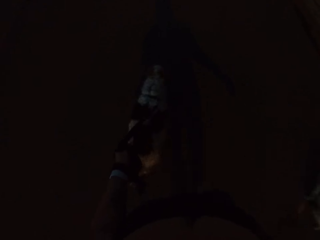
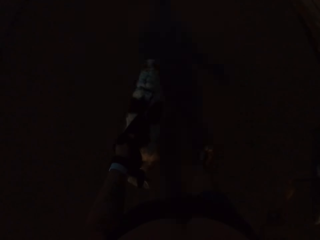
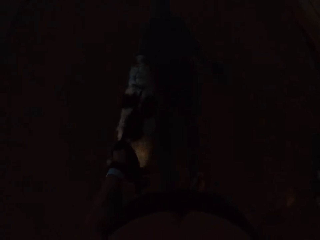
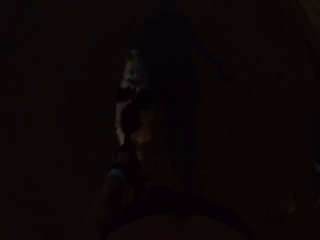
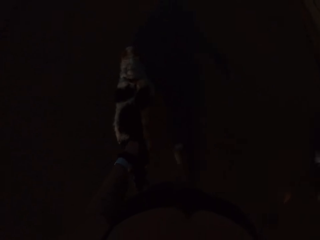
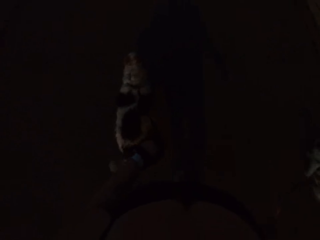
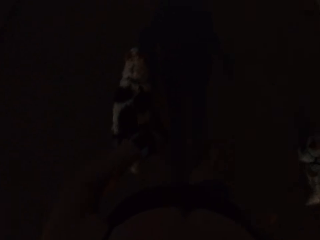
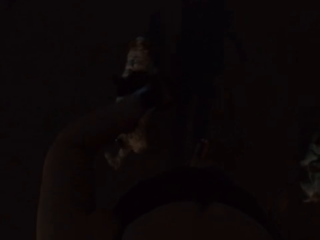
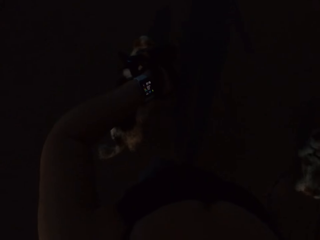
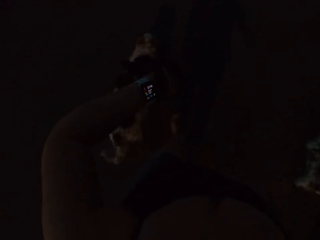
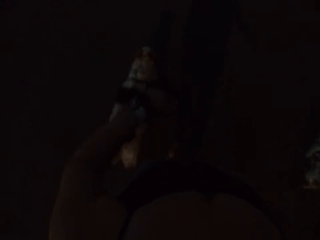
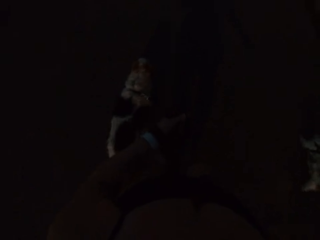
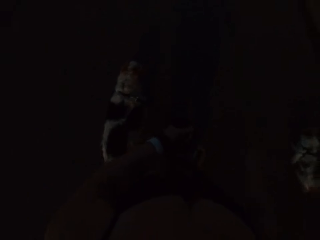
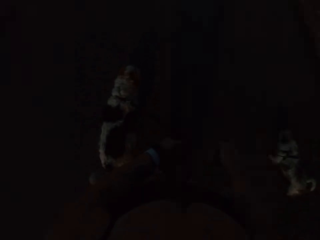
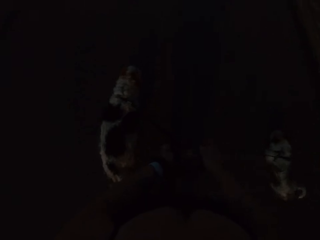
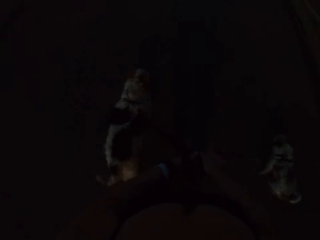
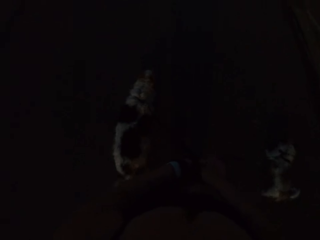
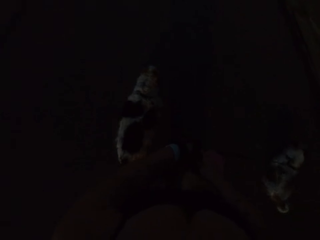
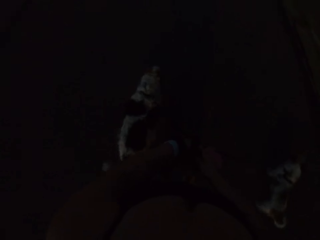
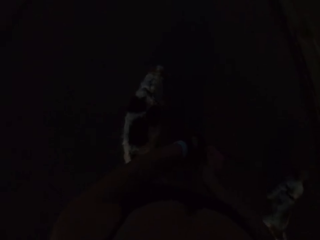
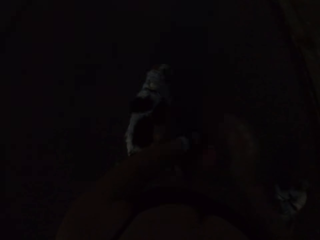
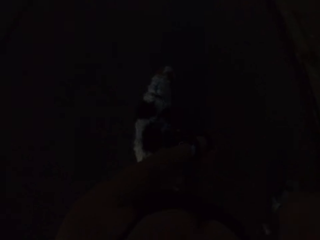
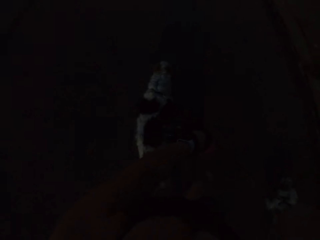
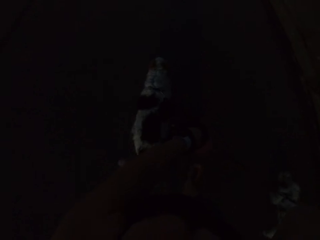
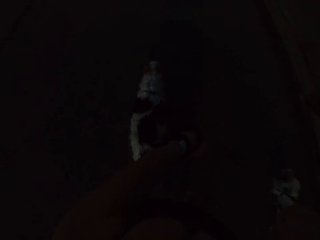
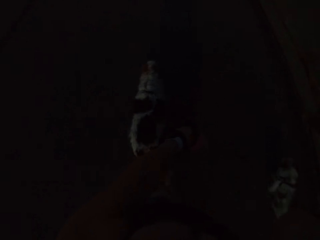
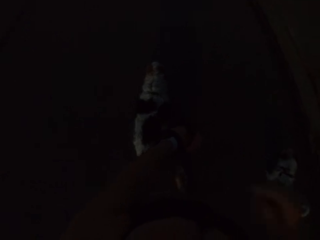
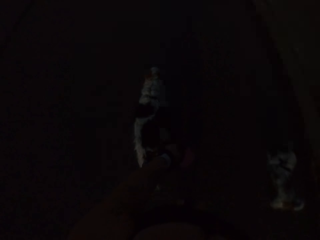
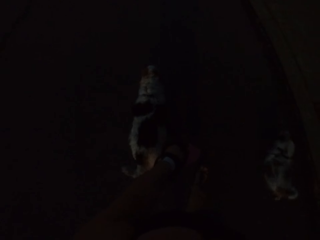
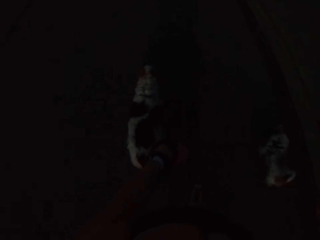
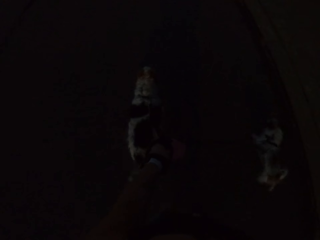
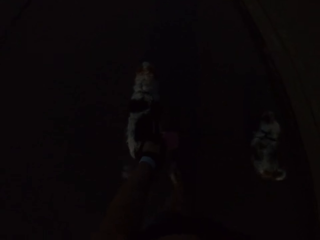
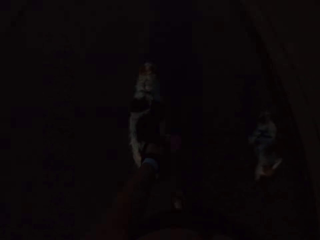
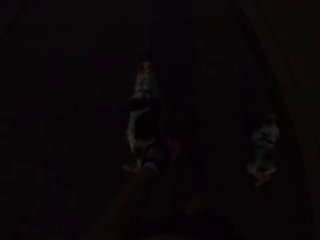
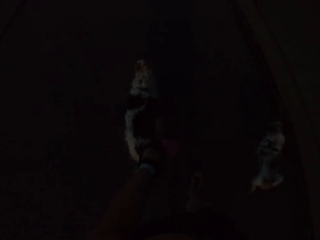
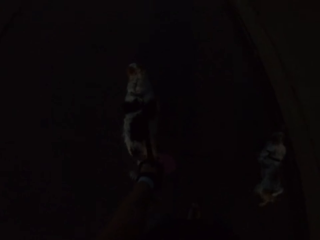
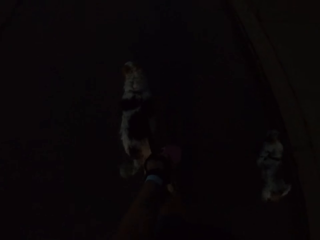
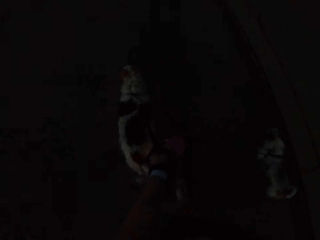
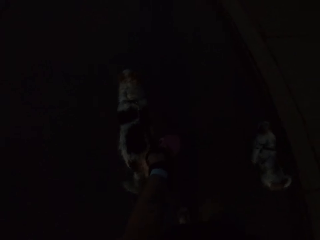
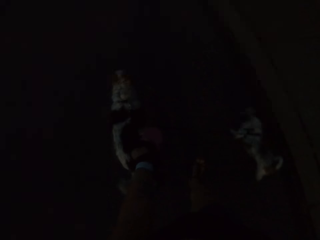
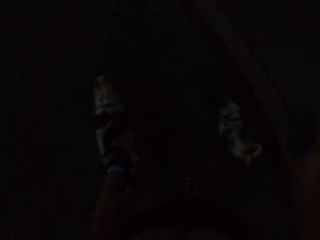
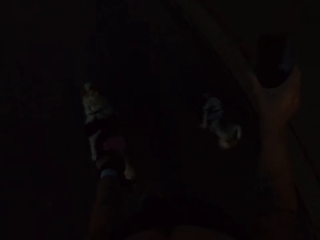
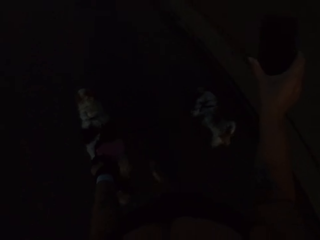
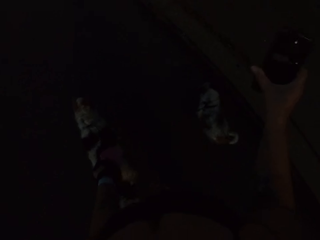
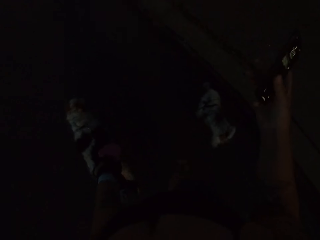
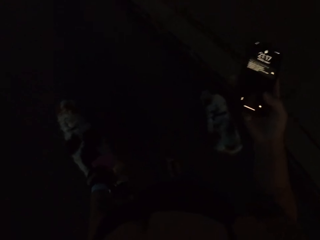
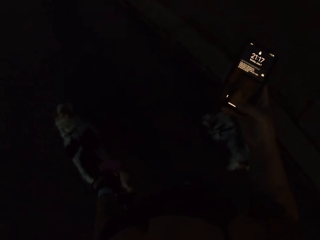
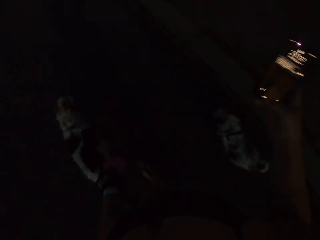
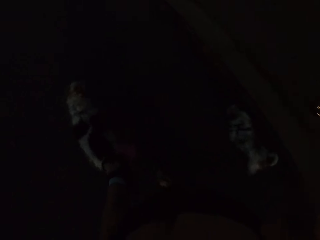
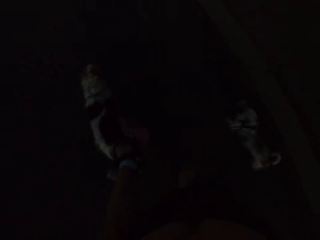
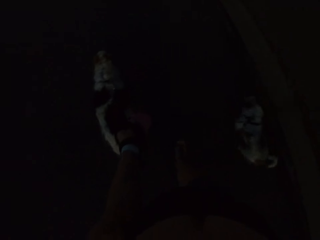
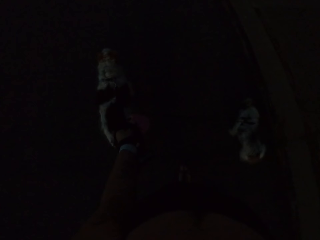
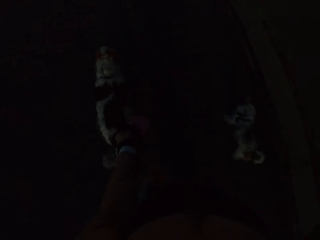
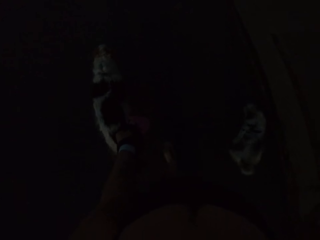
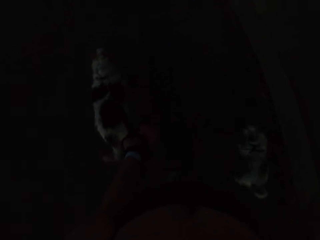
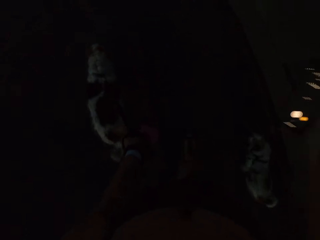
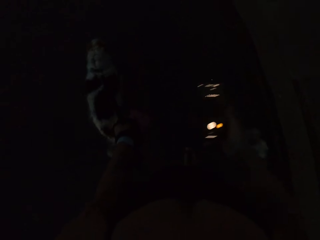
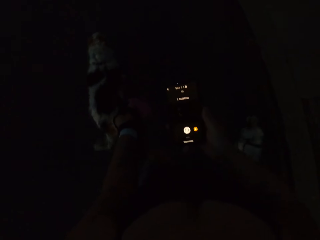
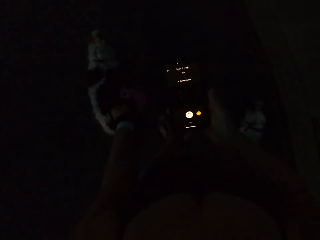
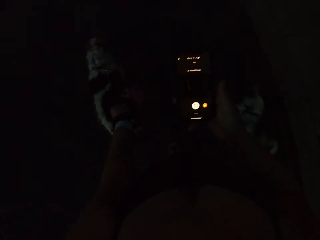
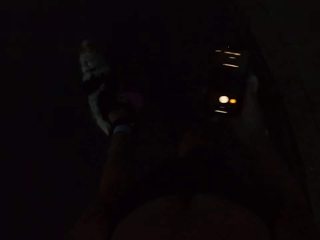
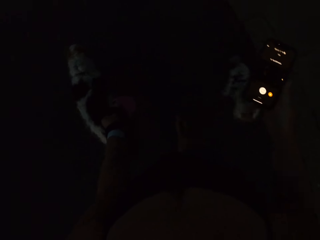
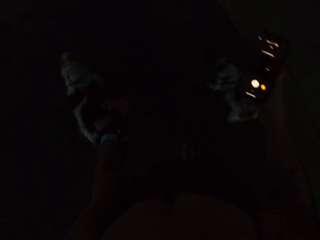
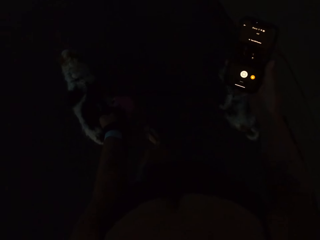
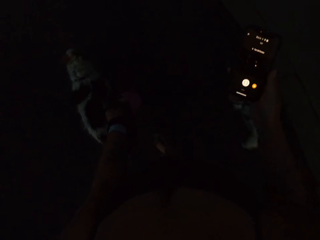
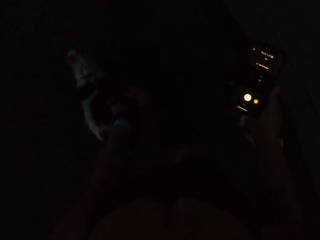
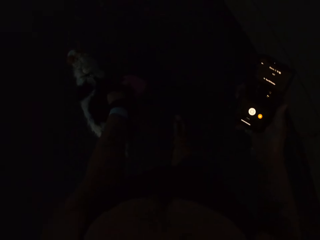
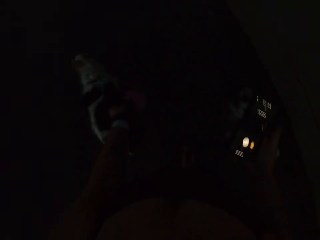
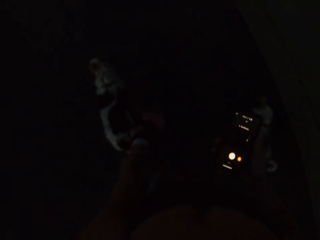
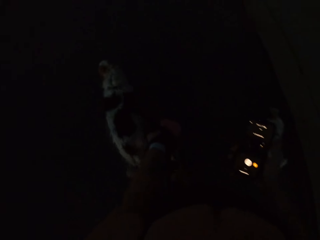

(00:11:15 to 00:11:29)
The camera wearer looks at her watch. She takes the dog leash with her left hand. She touches her face. She brings out her phone from her pocket. She checks the time on her phone while walking on the road.

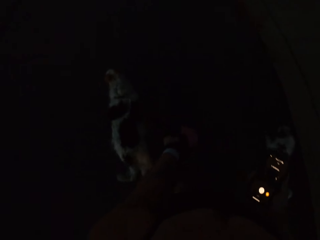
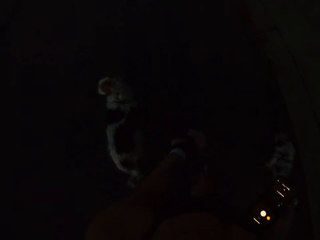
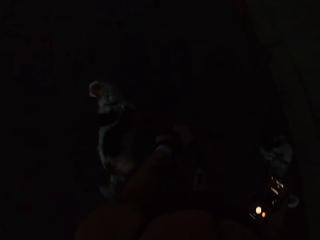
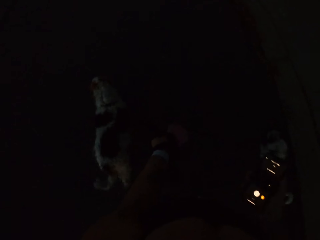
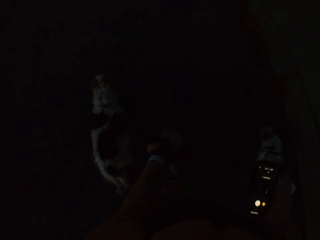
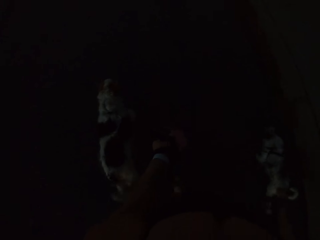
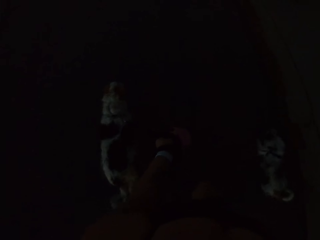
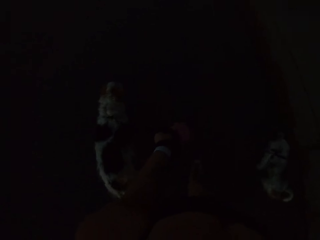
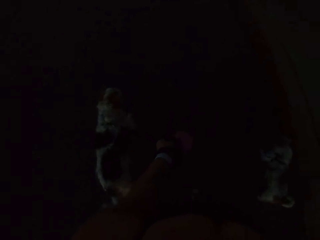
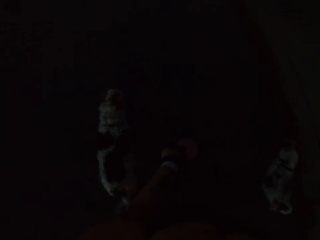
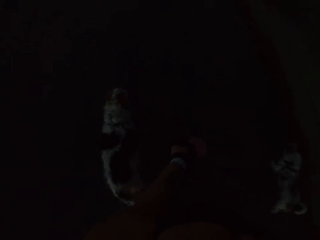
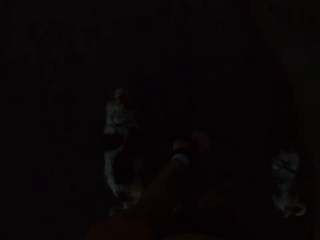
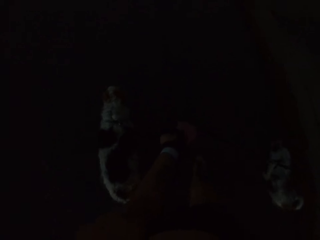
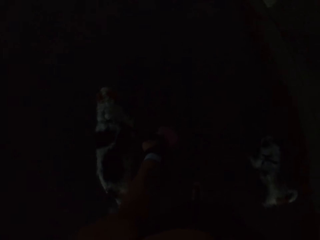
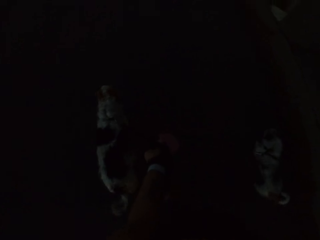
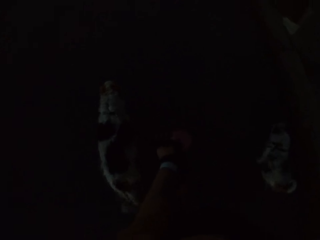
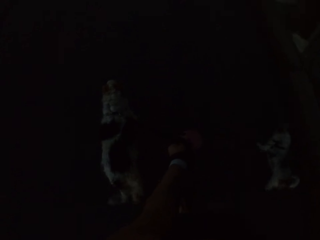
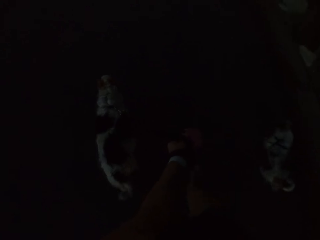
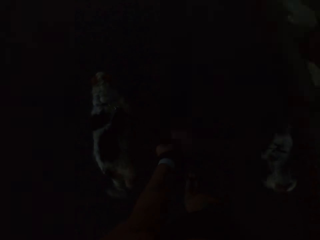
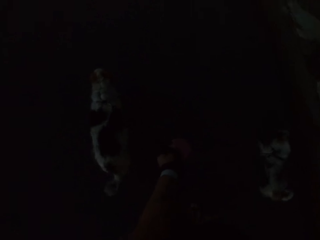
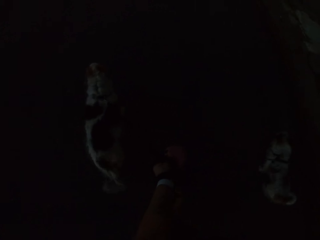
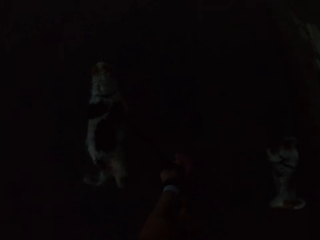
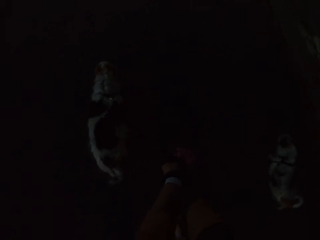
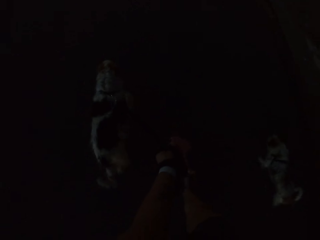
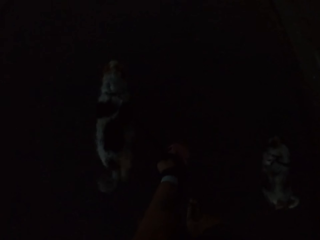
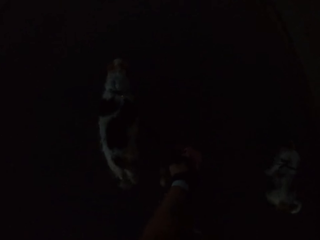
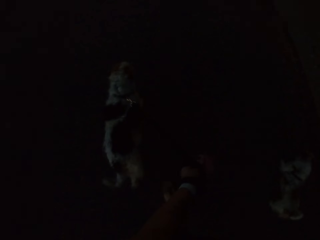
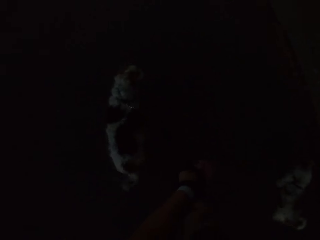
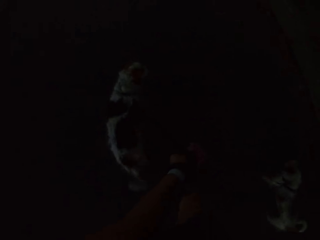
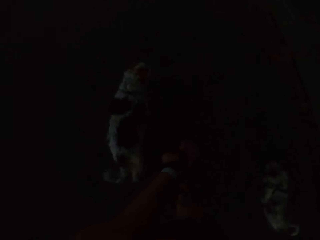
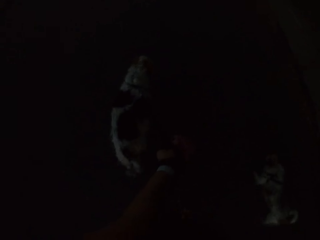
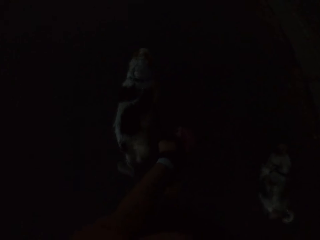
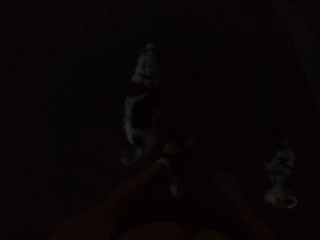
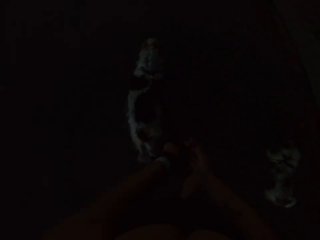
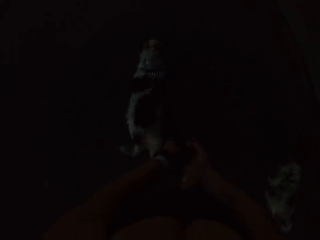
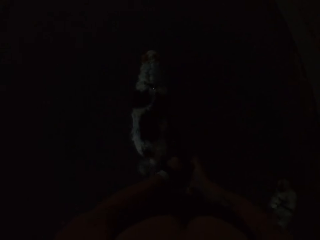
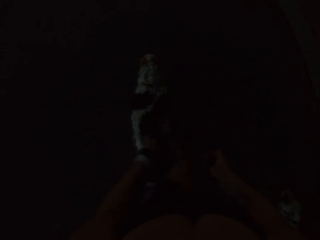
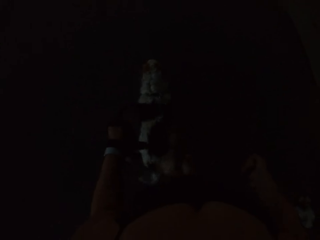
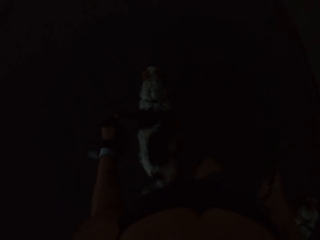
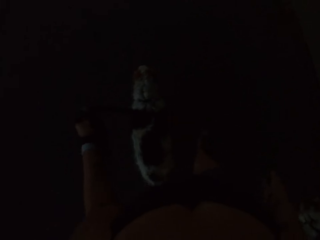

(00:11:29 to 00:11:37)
The camera wearer checks the time on her phone while walking on the road. She takes the dog leash with her right hand.
